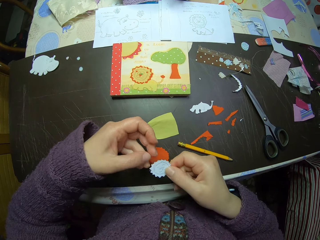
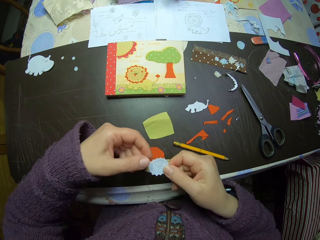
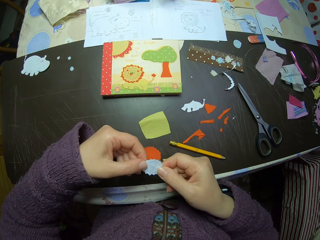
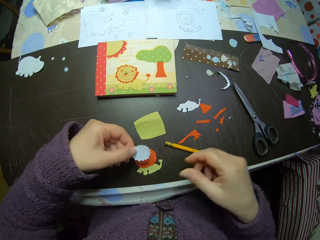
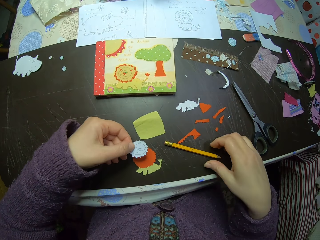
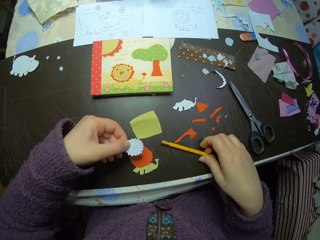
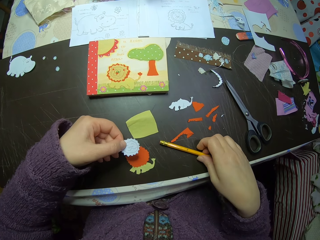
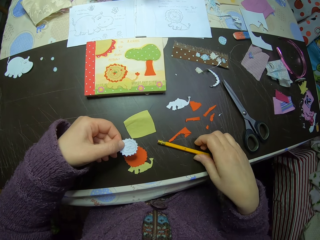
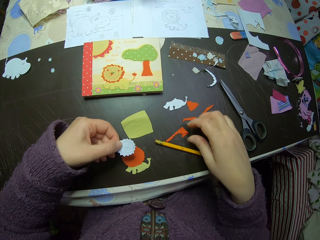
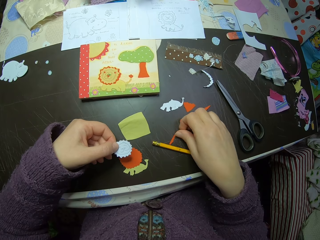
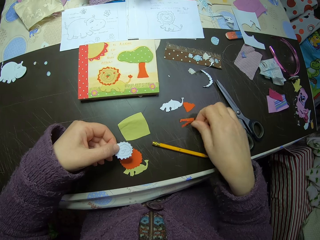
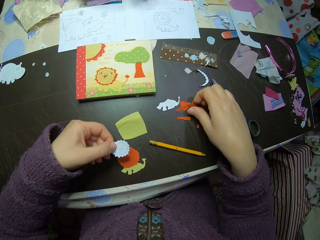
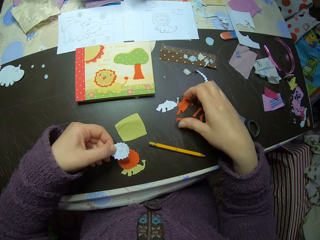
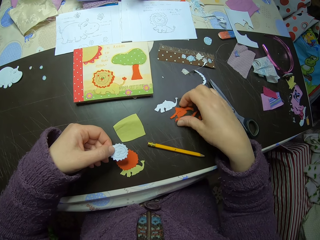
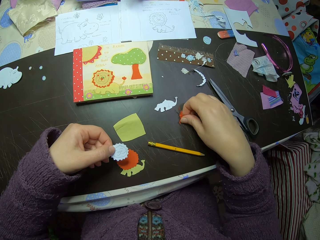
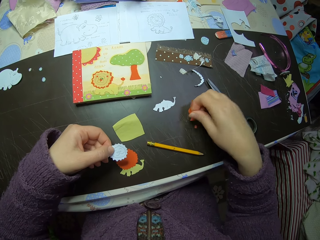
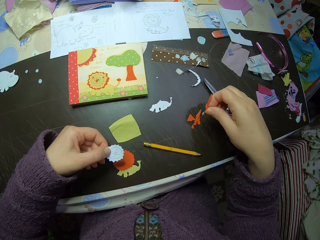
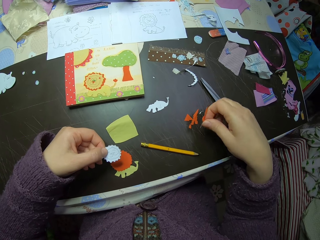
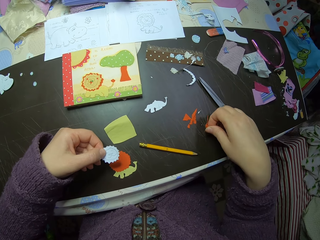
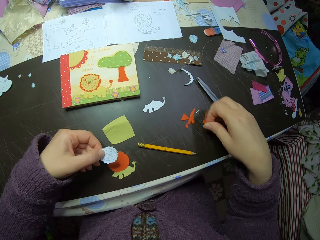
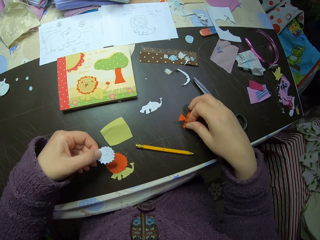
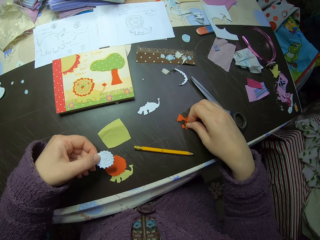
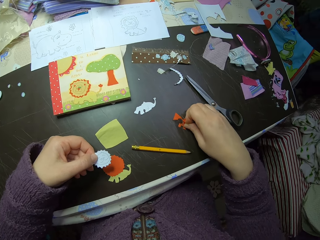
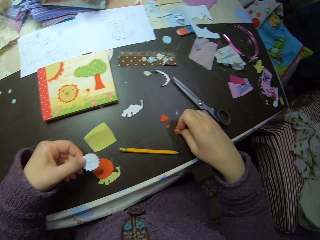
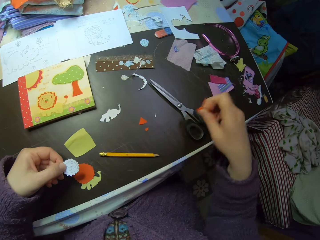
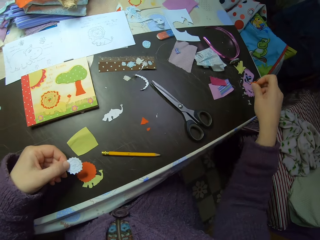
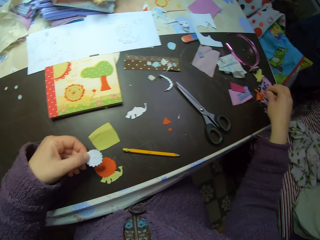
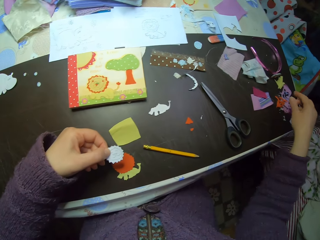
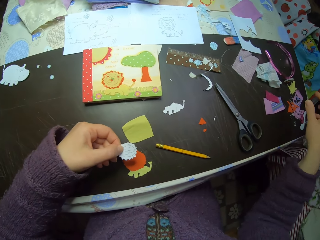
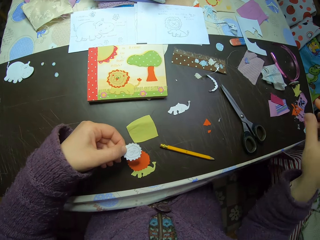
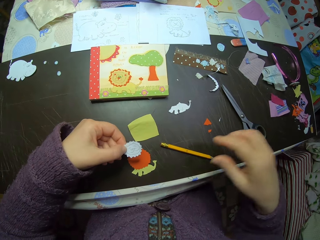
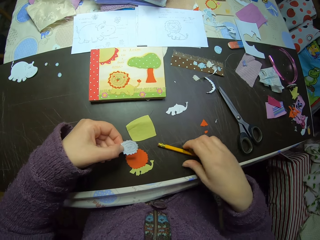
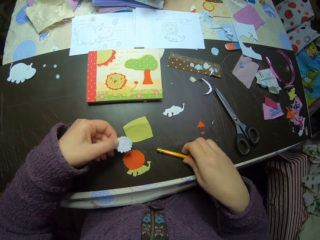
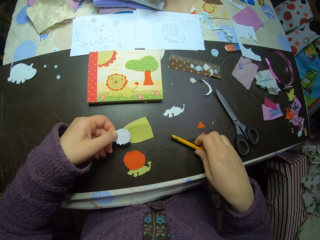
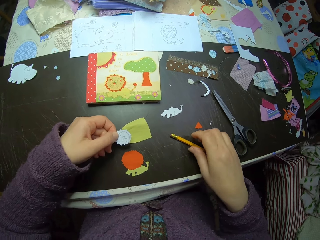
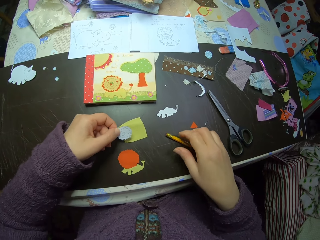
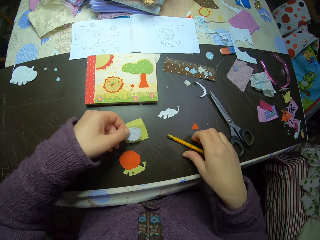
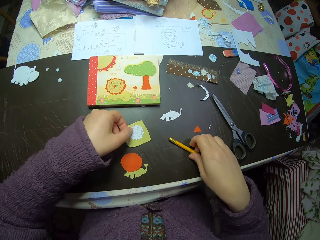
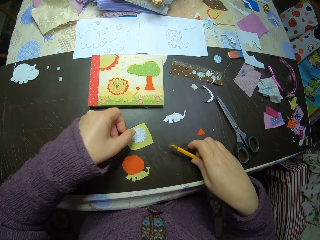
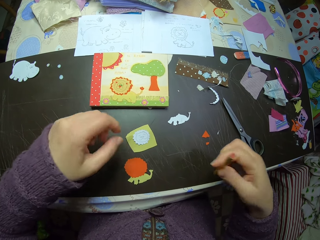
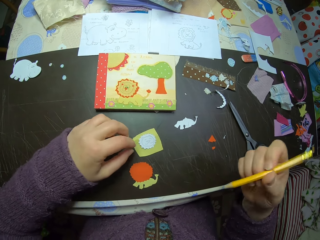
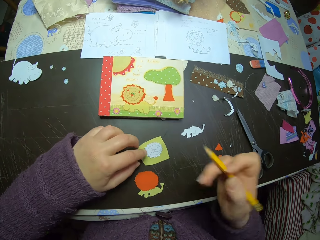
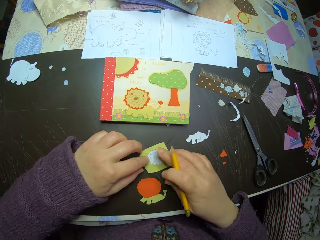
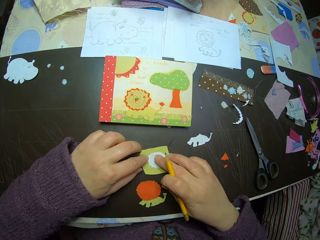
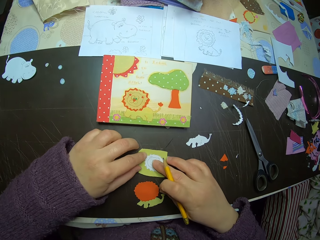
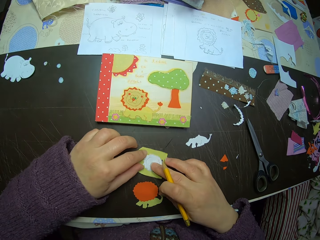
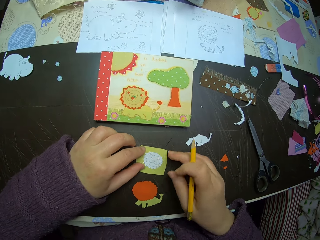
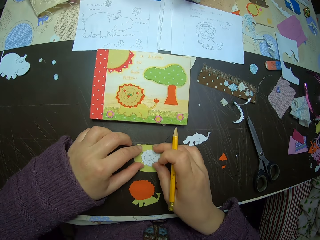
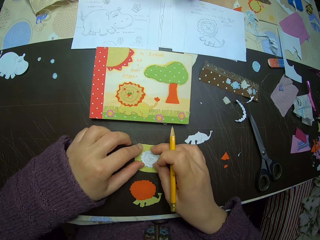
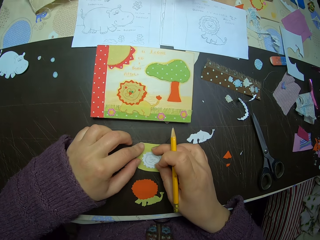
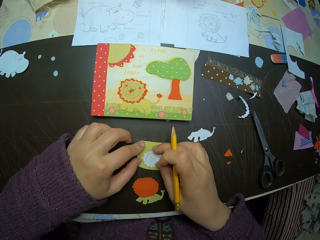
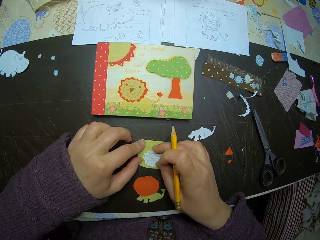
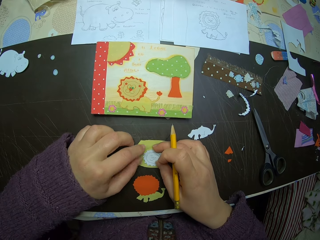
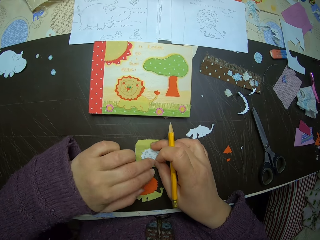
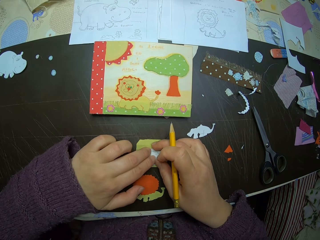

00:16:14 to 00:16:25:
The camera wearer passes the paper craft to her right hand. She passes the paper craft back to her left hand. She holds a pencil on the table with her right hand. She touches the pencil. She gathers tiny pieces of orange cardboard from the table with her right hand. She drops the tiny pieces of orange cardboard on a corner of the table. She moves the pencil on the table with her right hand. She picks up the pencil and places the pencil on the table. She places the paper on the paper. She picks up the pencil from the table with her right hand. She adjusts the paper craft on the yellow cardboard with both hands.

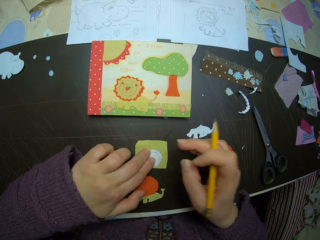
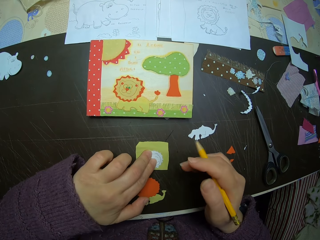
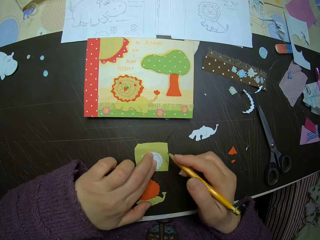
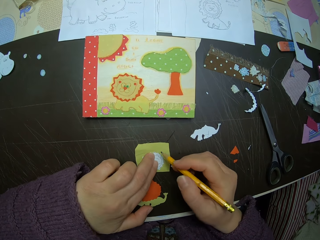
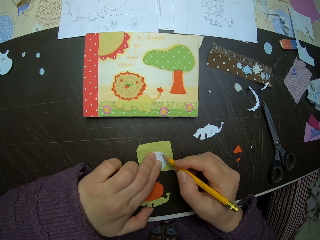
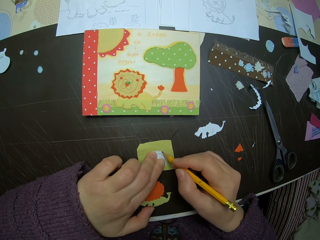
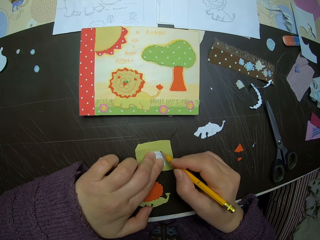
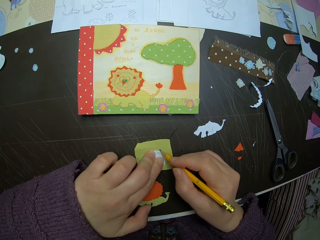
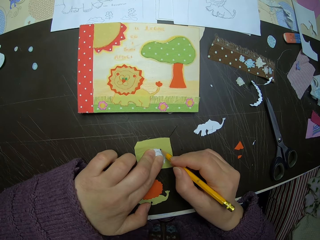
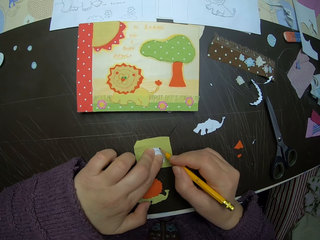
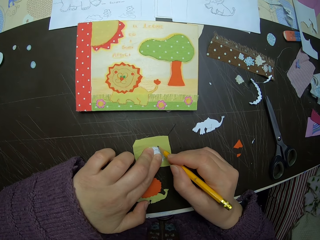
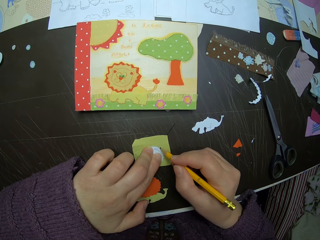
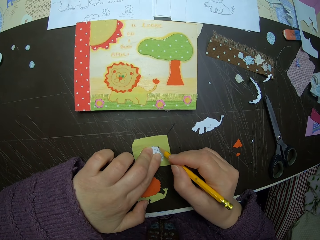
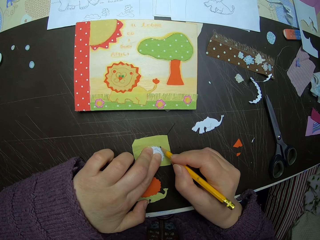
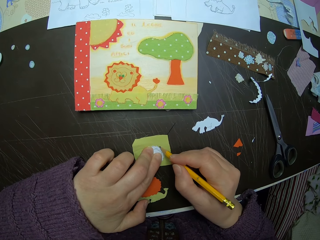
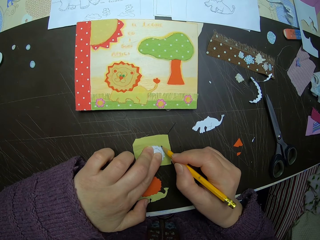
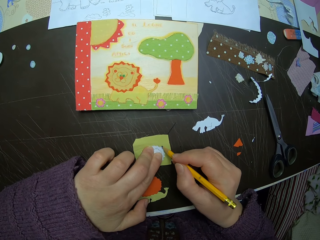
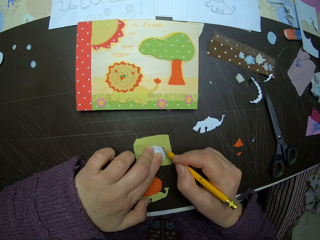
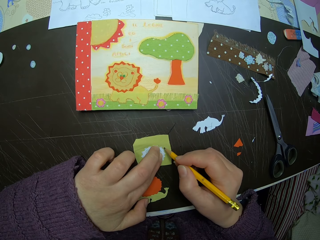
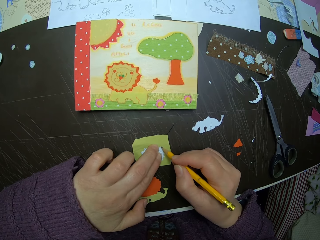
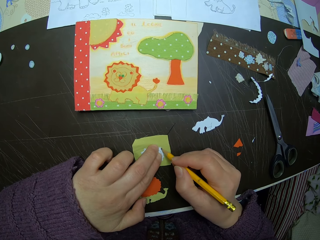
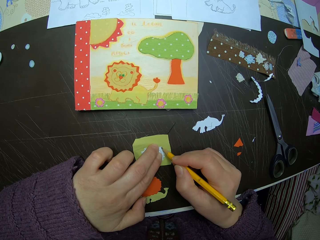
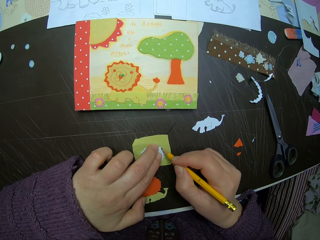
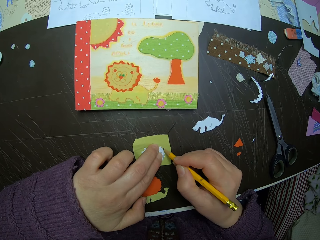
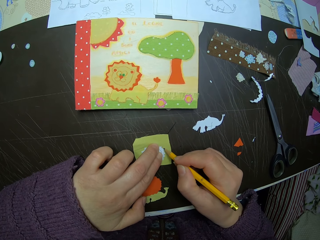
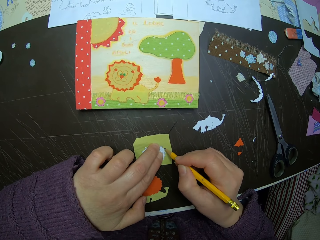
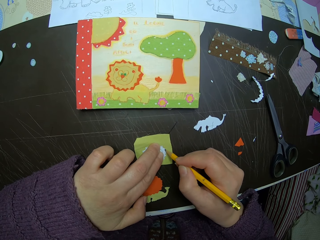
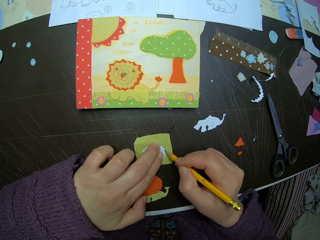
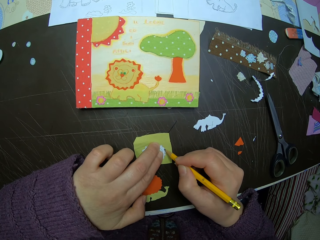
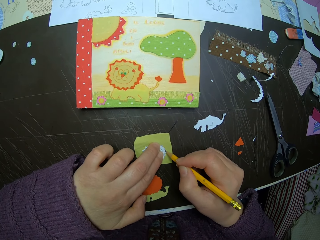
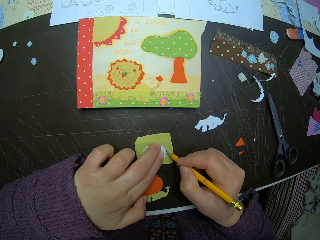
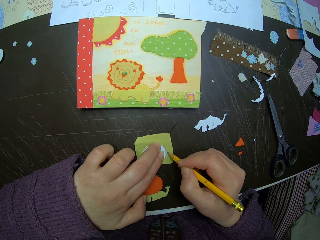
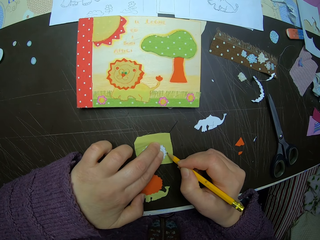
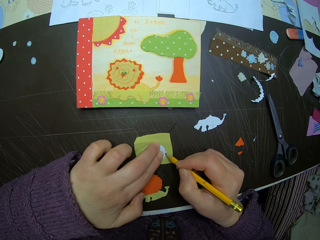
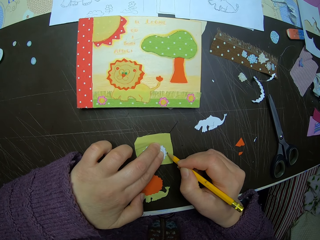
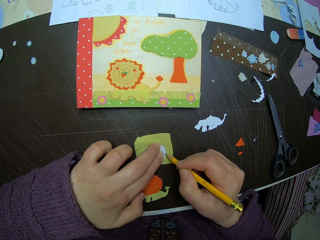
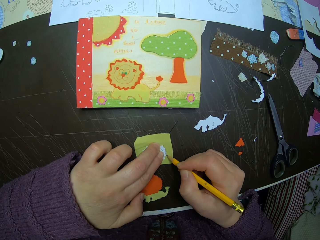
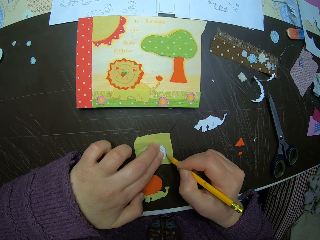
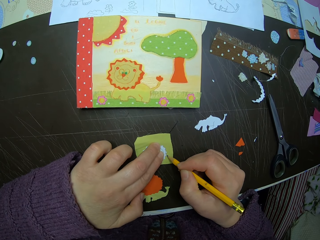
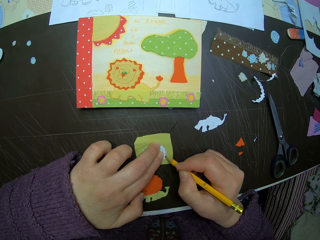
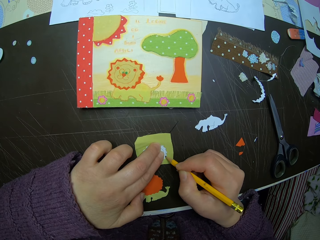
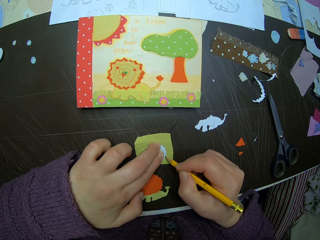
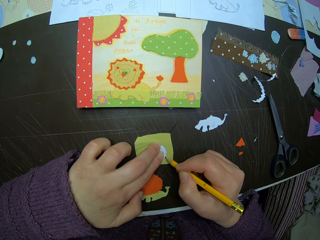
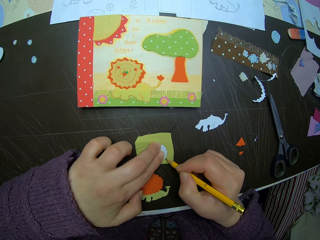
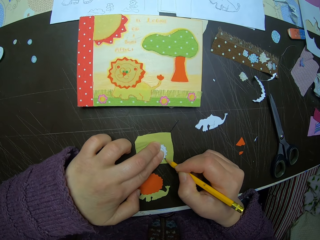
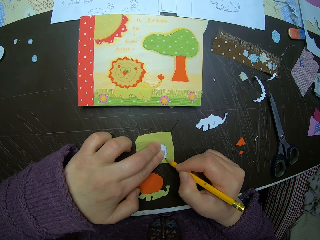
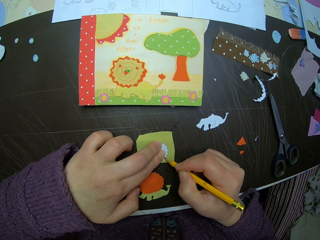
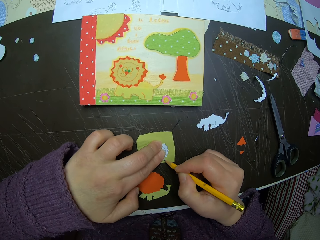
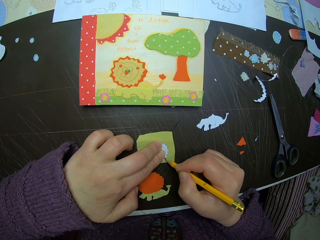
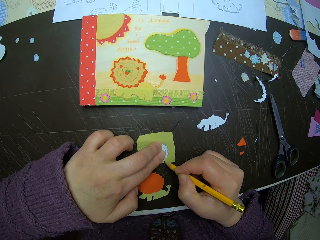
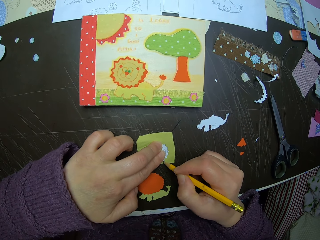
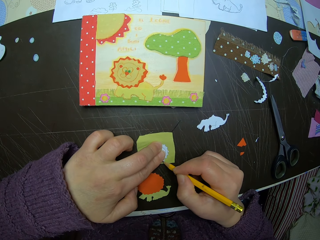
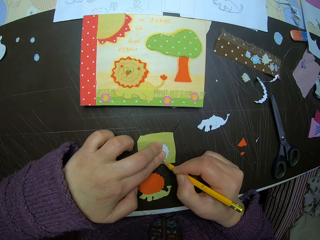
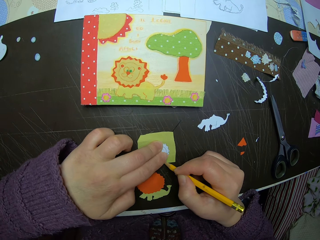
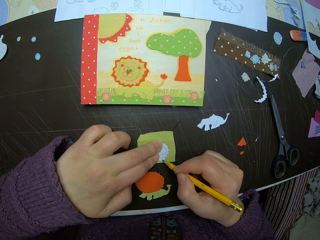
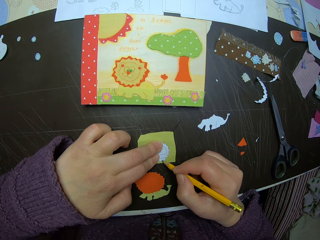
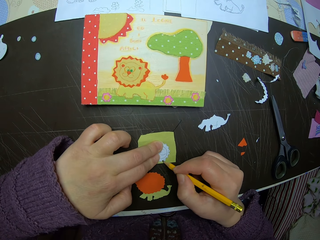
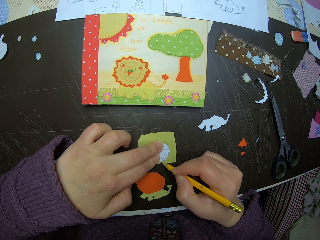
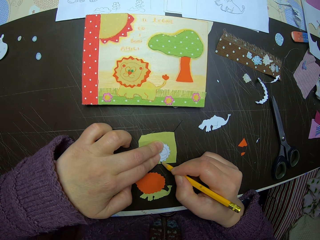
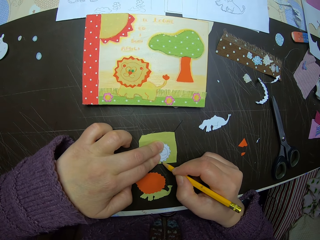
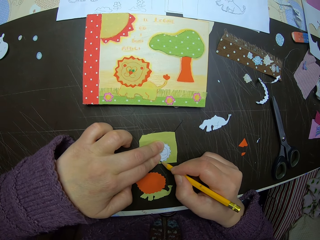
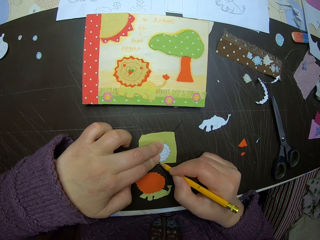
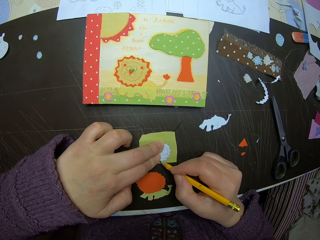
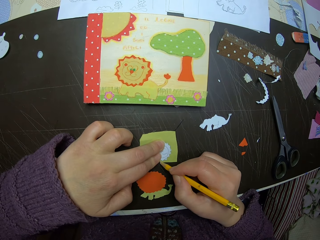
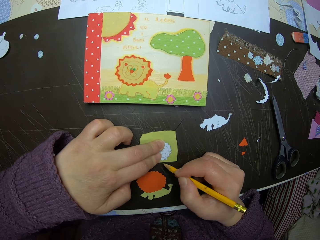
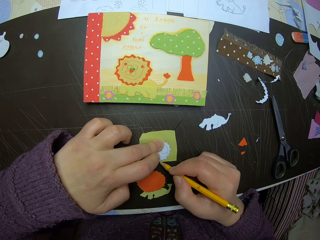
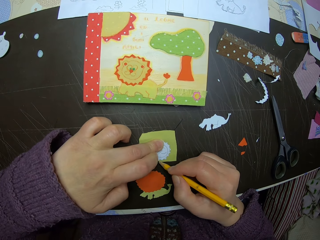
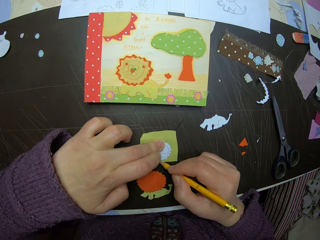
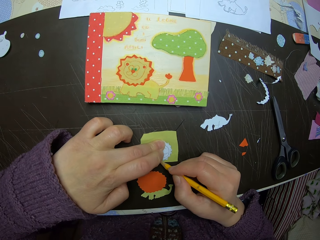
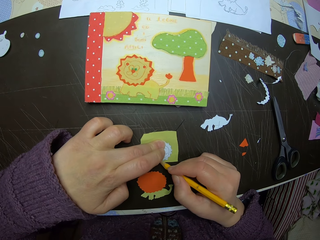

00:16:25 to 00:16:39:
The camera wearer traces the paper craft on the yellow cardboard with the pencil in her right hand.
